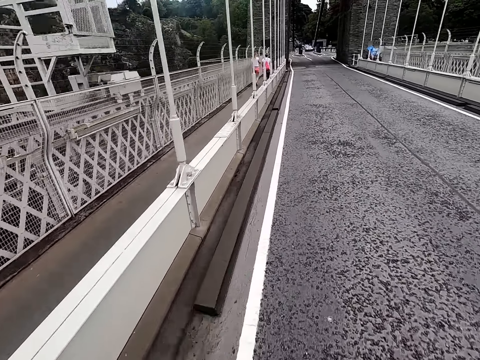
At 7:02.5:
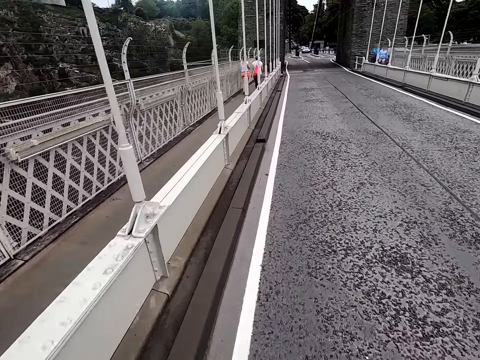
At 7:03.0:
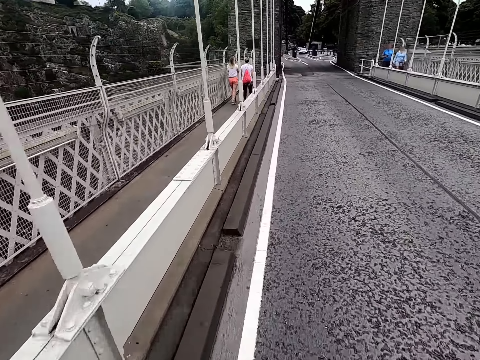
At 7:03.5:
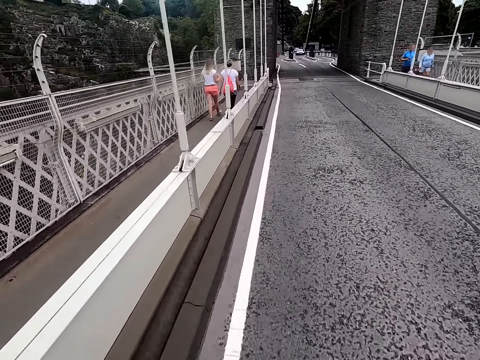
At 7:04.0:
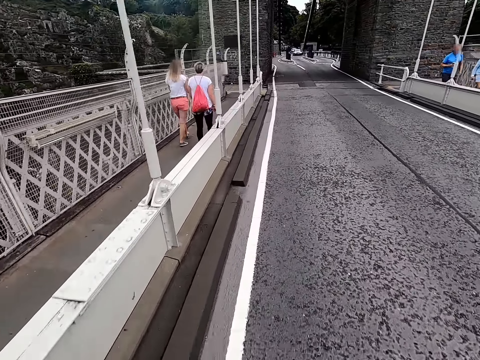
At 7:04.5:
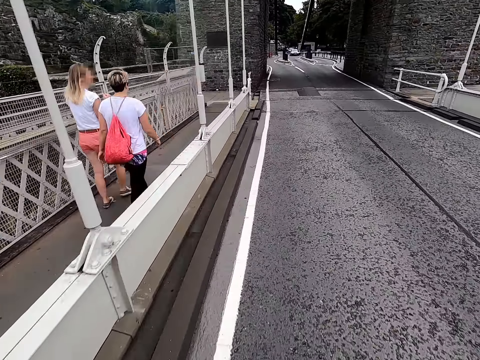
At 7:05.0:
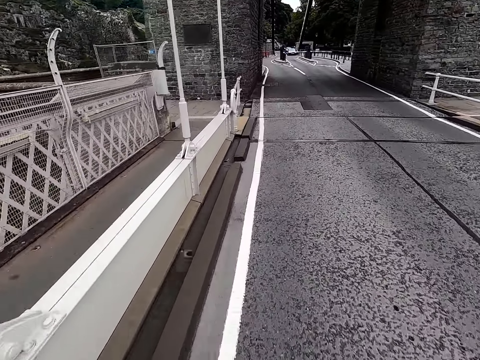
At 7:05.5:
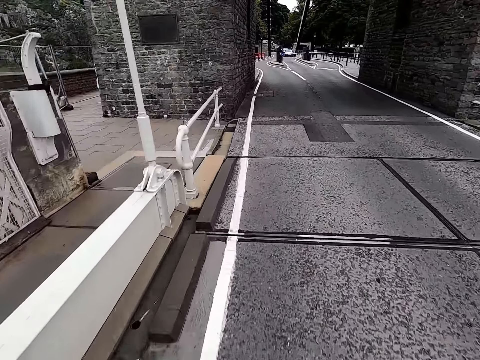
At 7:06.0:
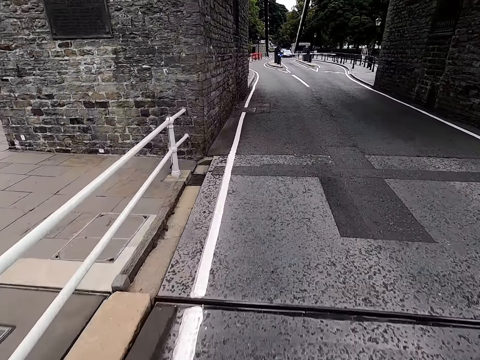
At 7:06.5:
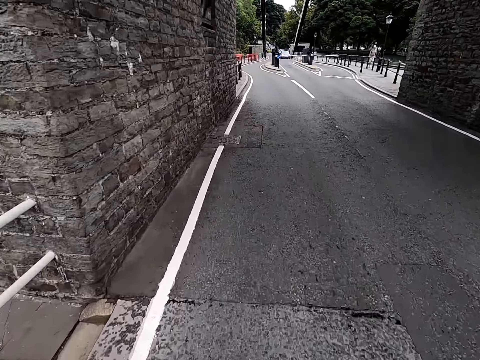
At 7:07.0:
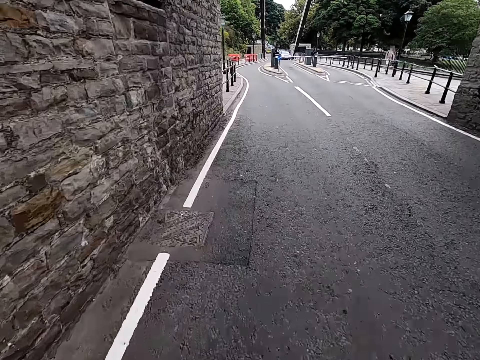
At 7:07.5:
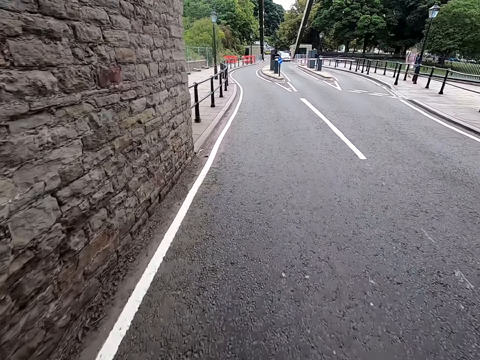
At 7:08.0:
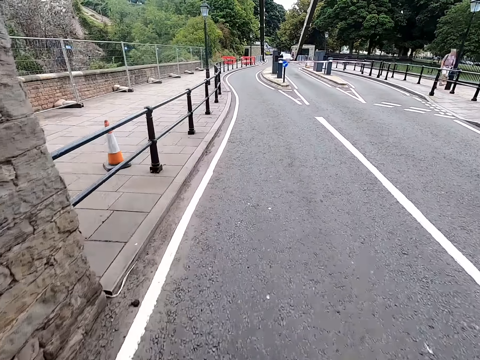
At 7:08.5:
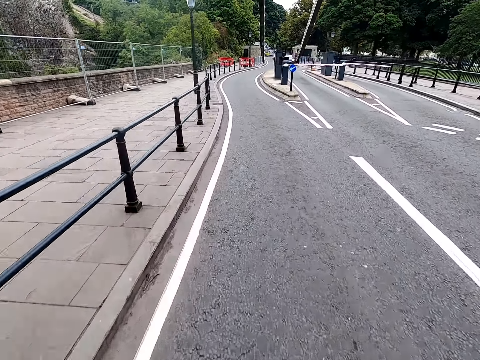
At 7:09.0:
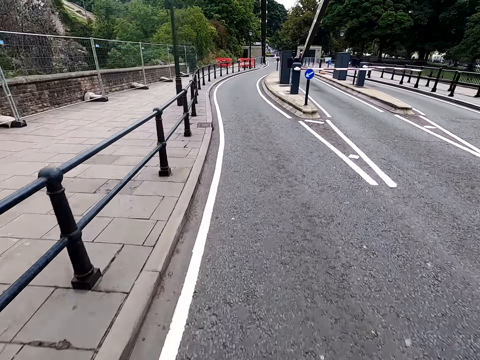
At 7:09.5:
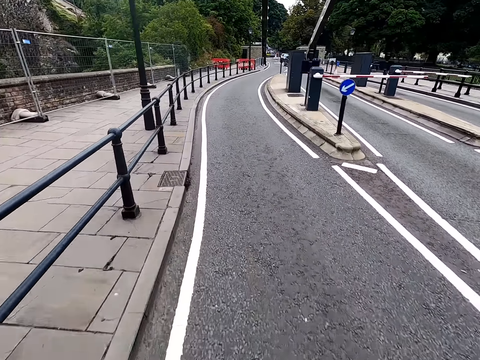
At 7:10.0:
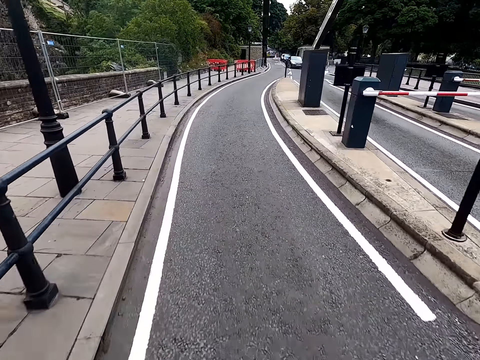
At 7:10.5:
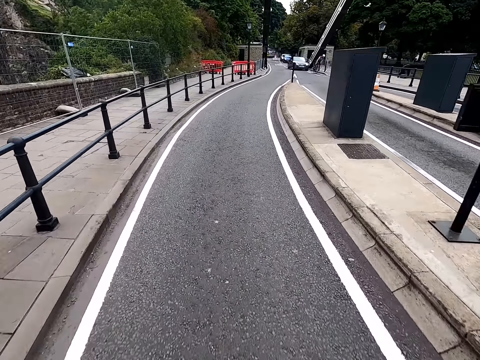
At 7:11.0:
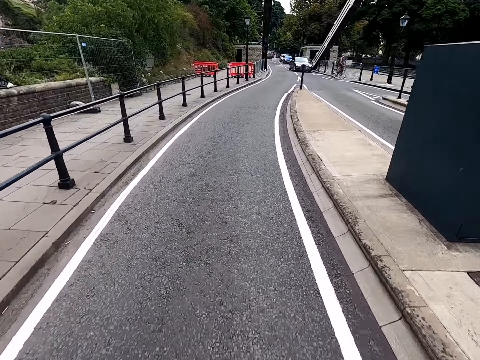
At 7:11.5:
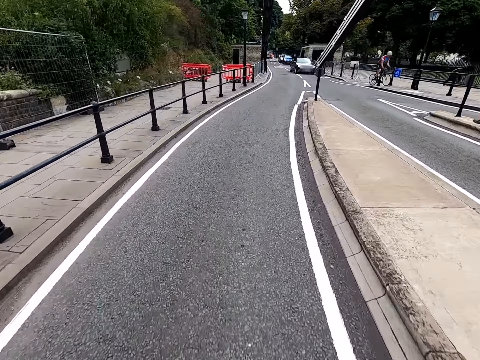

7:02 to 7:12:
A woman walks. A man walks. Another man walks. Another man walks. The camera wearer cycles.

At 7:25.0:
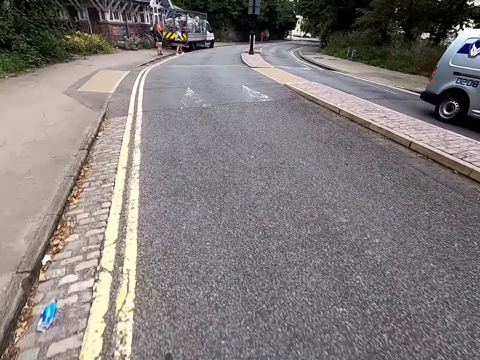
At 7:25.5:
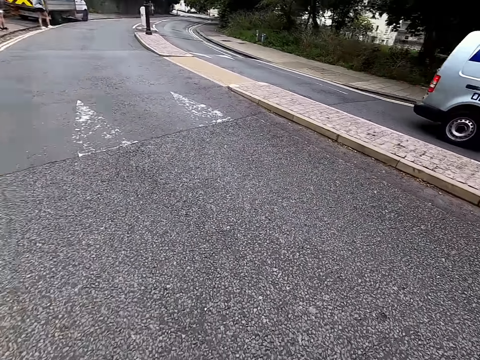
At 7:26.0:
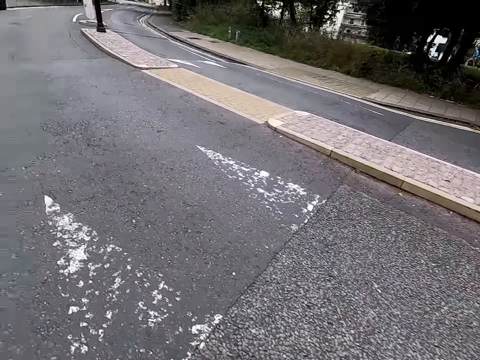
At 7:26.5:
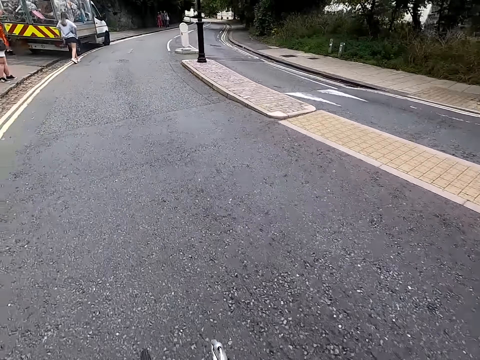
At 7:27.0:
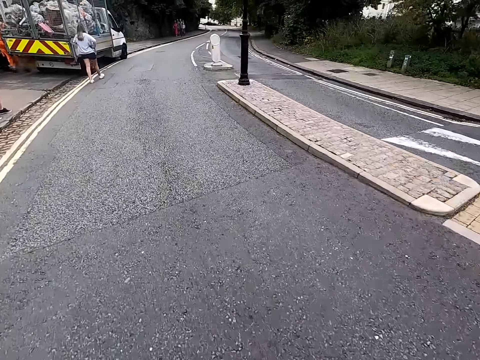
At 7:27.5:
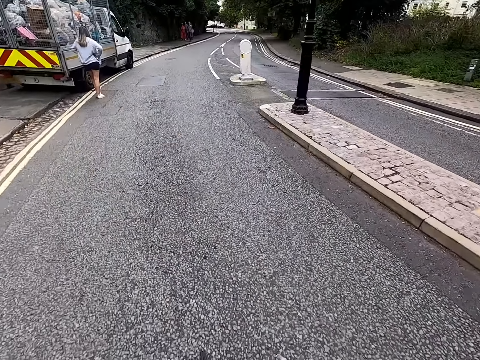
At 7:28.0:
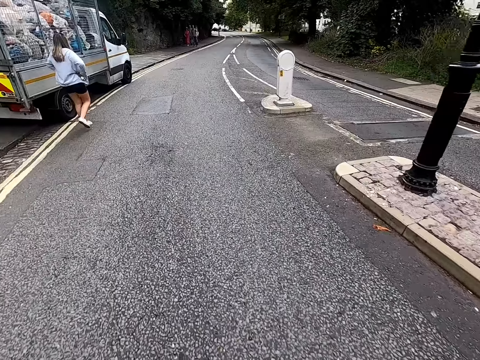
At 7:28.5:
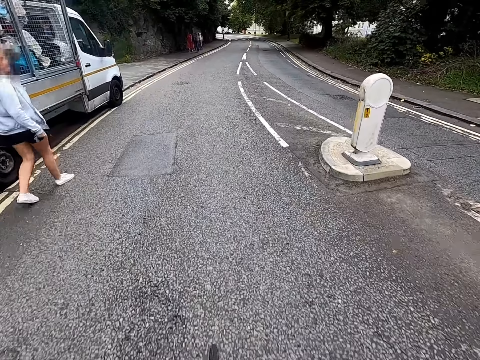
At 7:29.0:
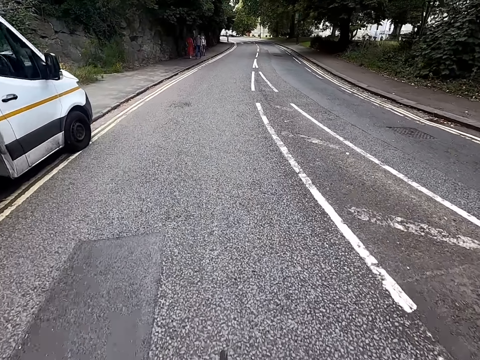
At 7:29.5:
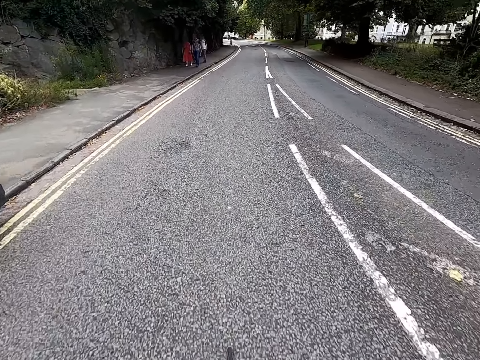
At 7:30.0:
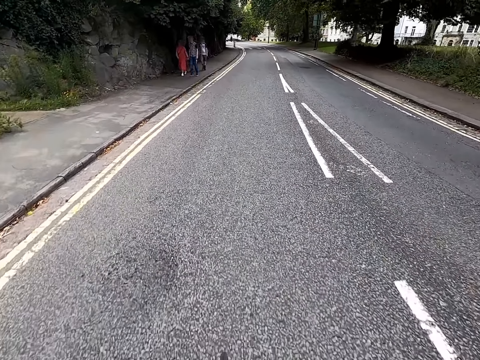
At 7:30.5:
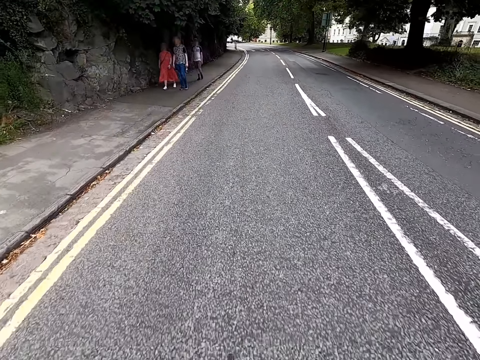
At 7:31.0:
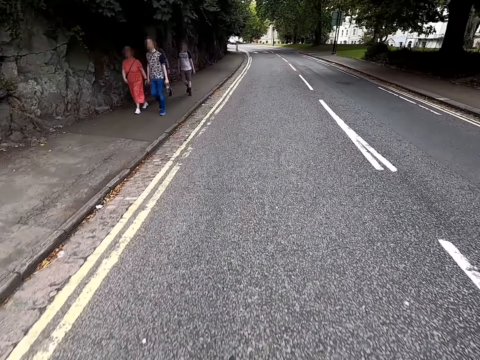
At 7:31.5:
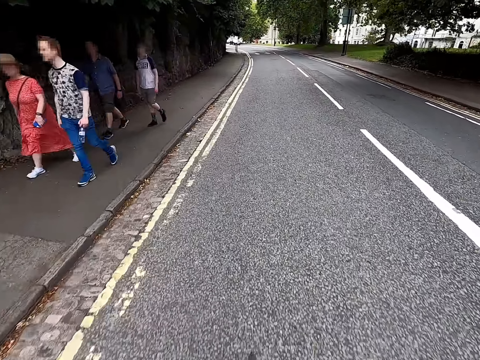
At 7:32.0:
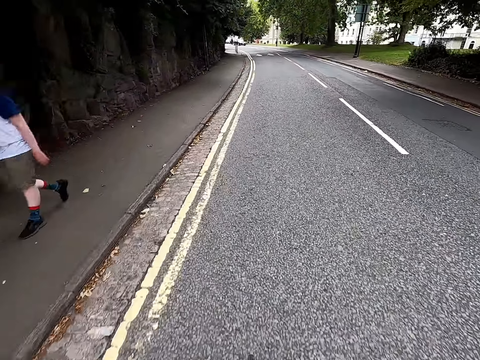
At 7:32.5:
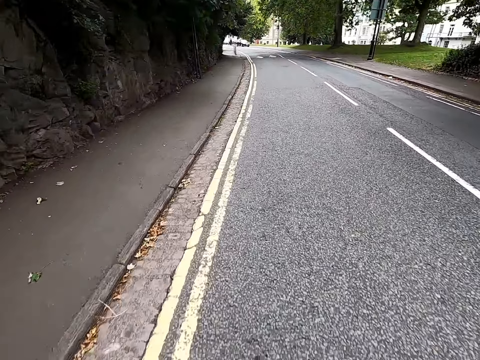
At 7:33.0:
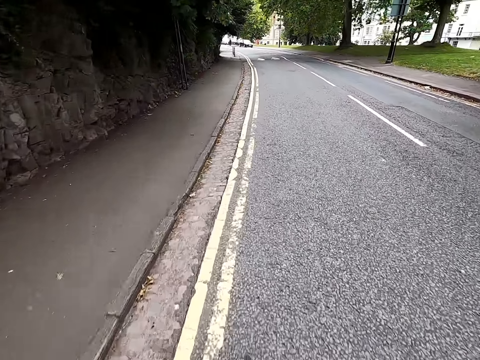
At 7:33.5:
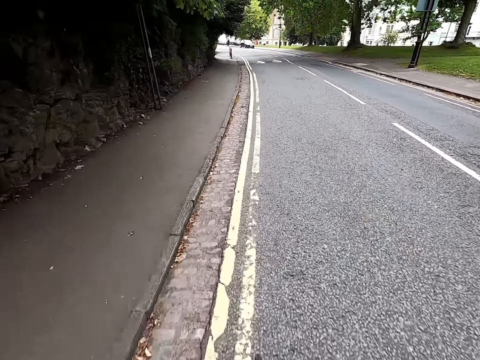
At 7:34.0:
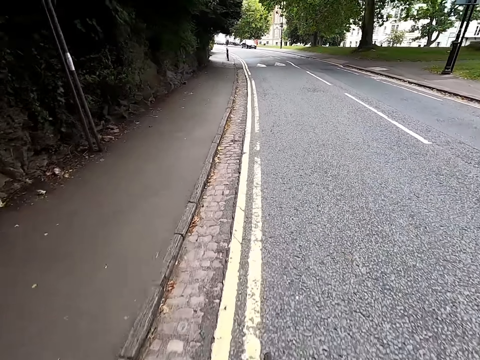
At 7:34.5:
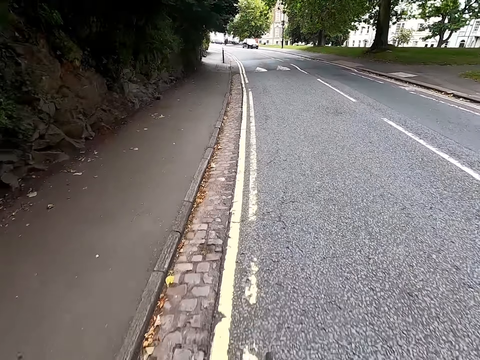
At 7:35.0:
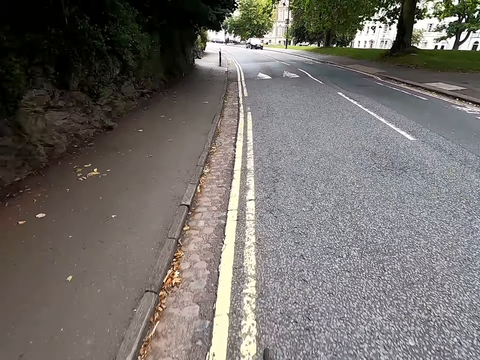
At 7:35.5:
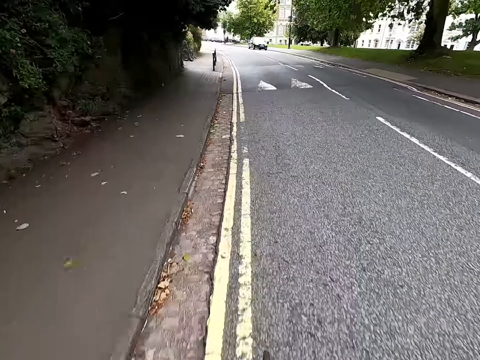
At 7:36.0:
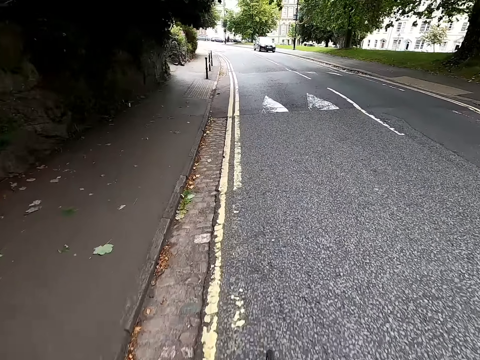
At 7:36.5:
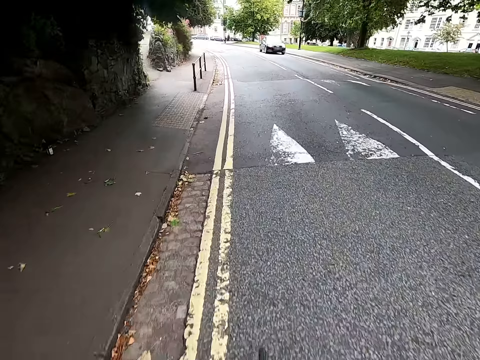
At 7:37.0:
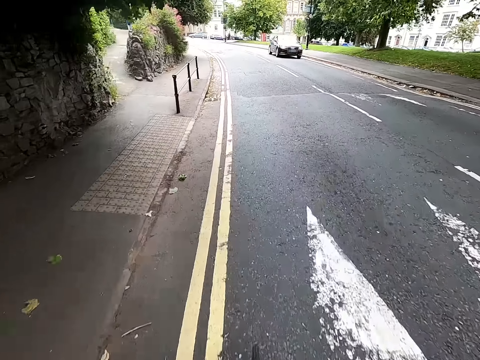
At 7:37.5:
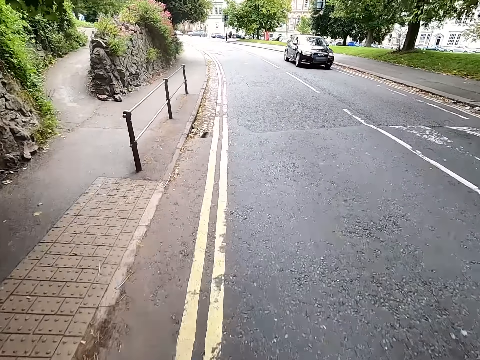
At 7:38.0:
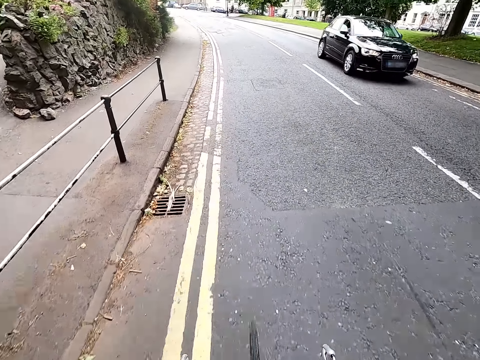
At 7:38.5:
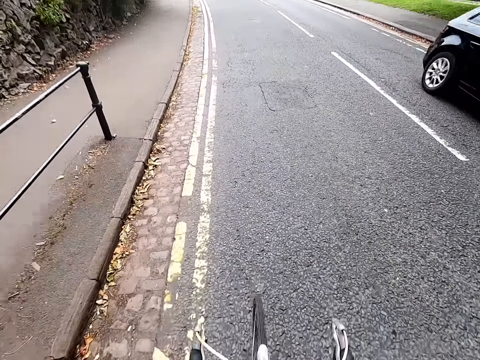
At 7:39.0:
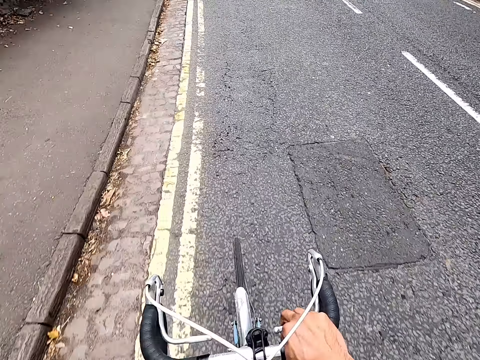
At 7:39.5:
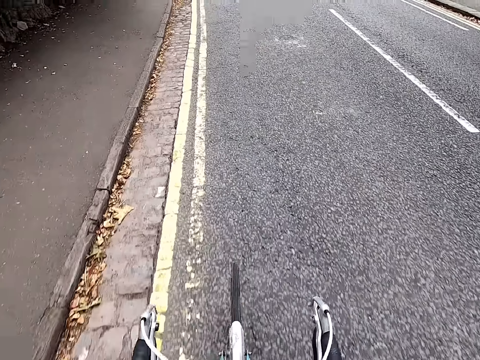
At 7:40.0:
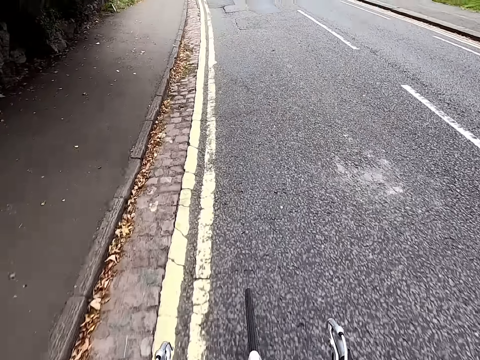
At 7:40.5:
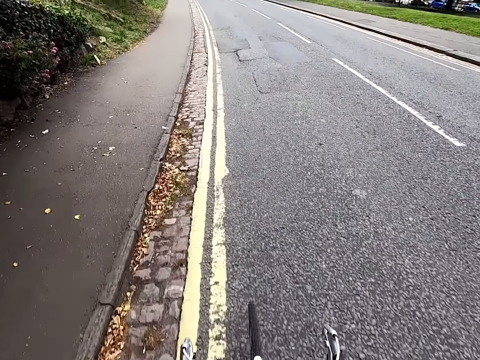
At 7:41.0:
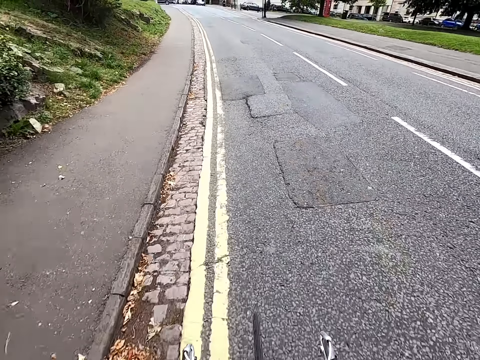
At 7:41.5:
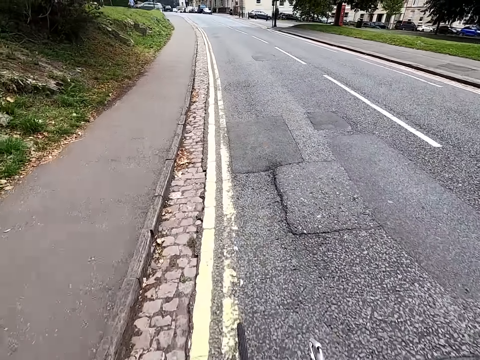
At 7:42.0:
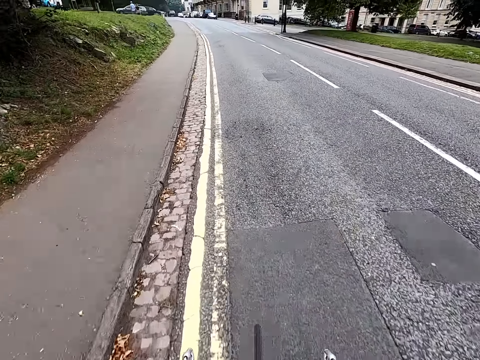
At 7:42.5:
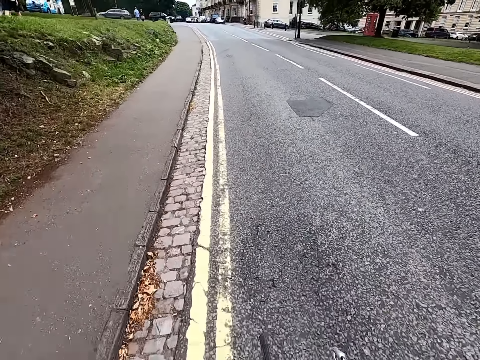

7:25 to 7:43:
A woman walks. A man walks. Another man walks. Another man walks. Another woman walks. The camera wearer cycles.
